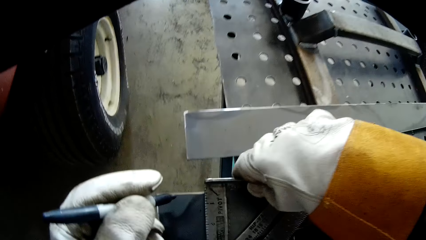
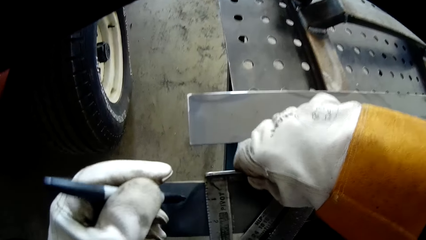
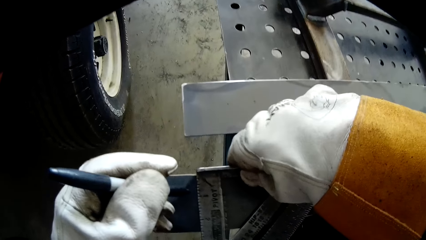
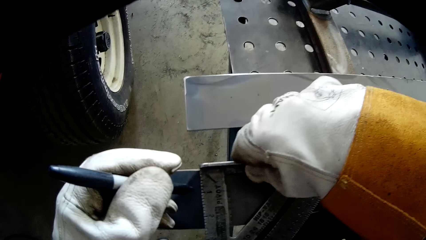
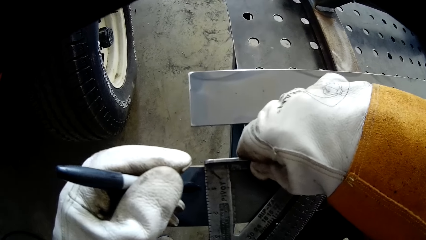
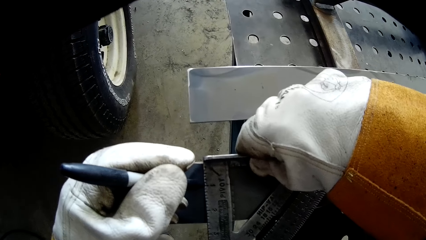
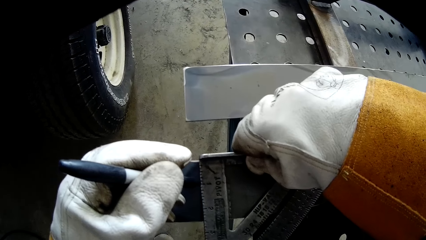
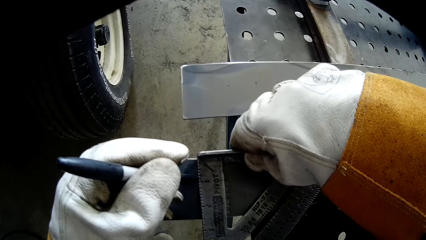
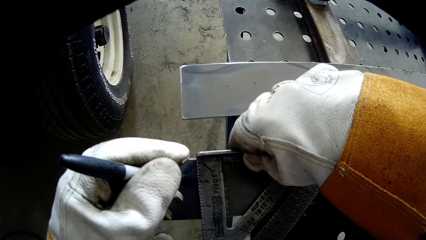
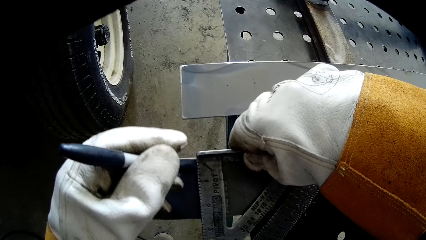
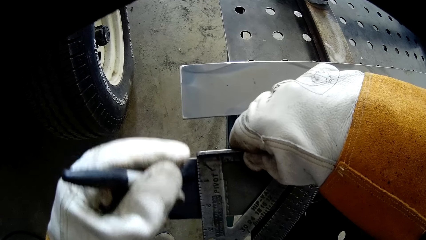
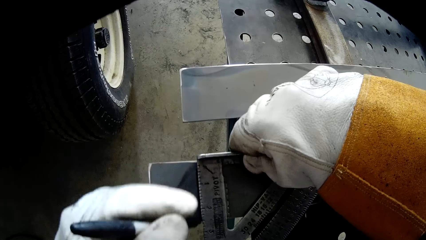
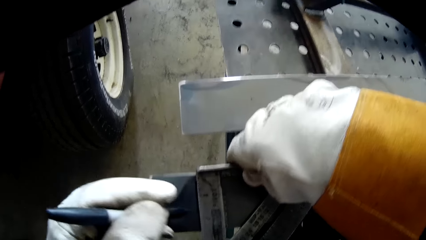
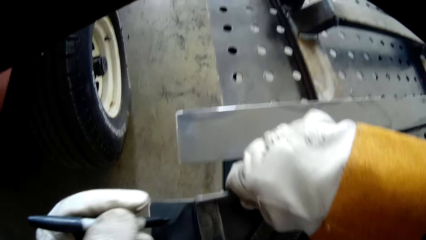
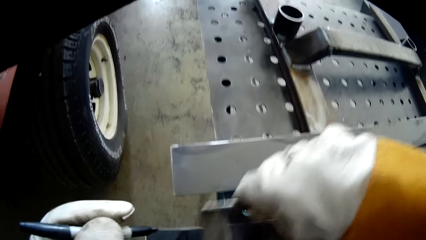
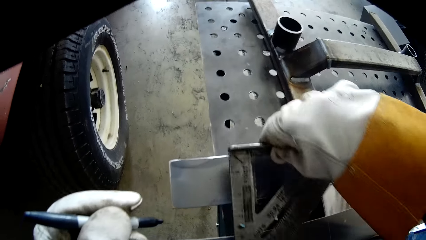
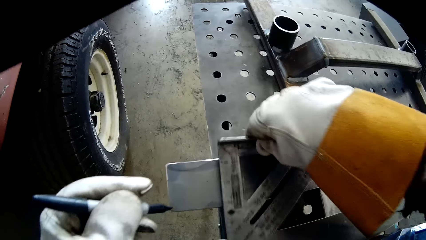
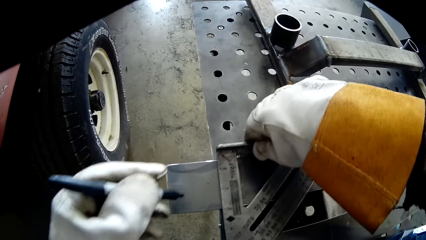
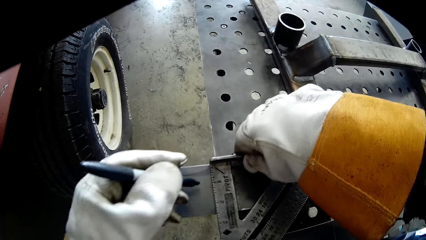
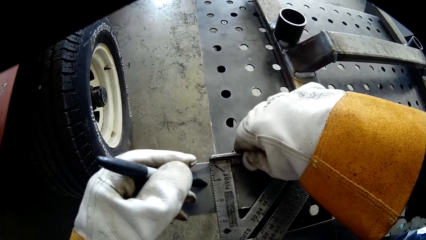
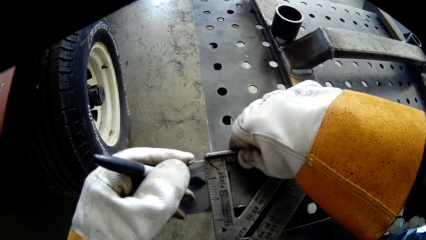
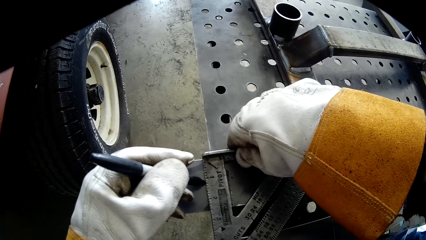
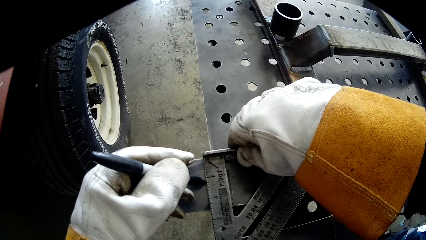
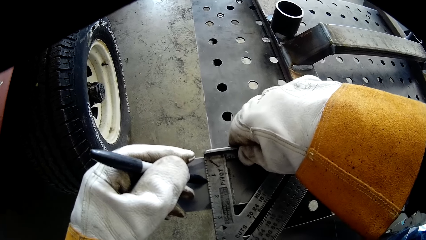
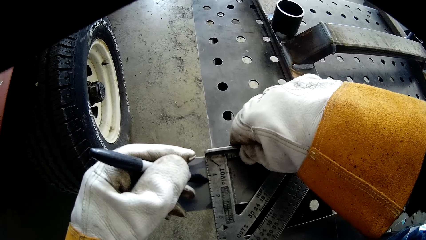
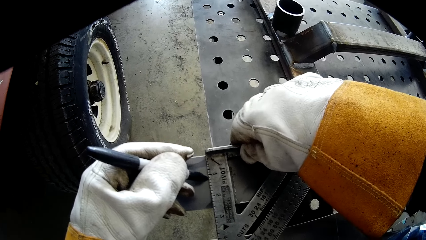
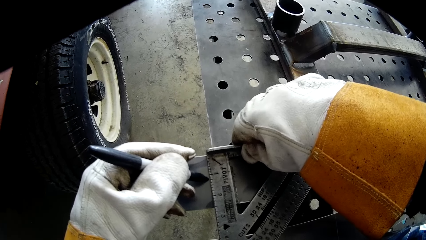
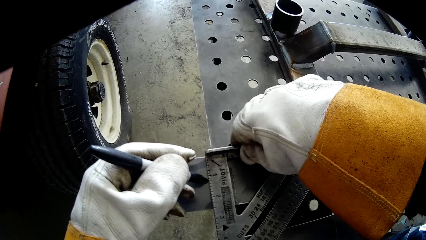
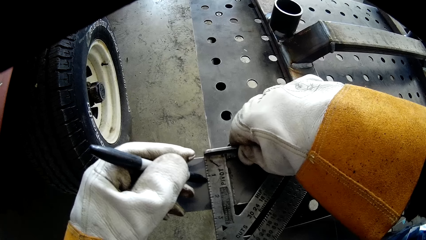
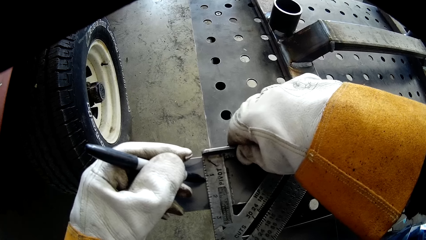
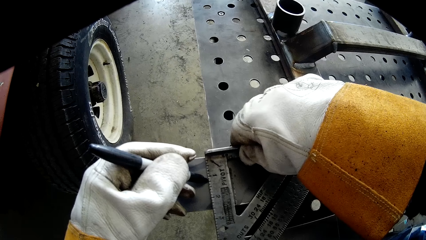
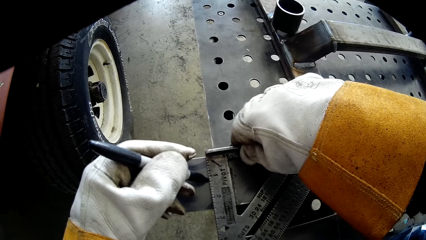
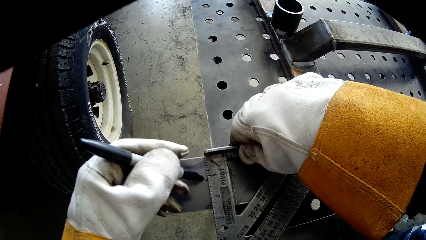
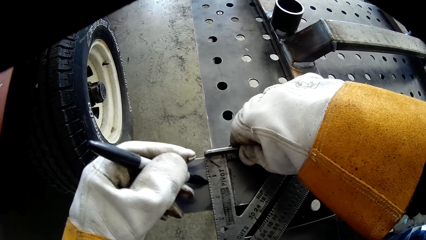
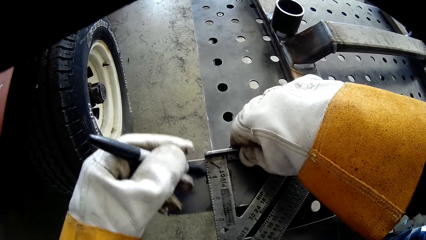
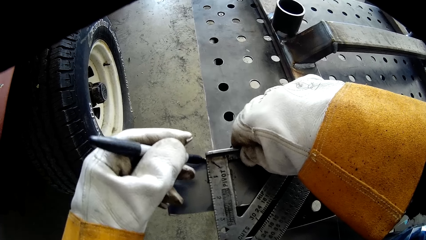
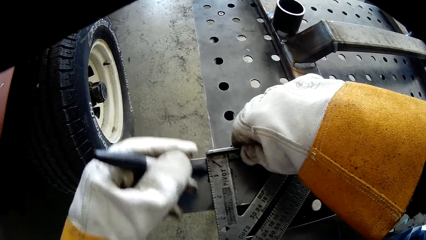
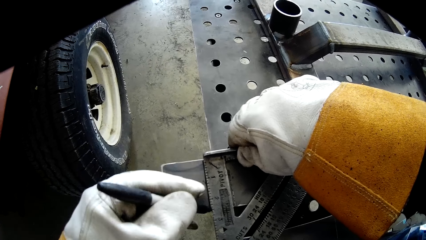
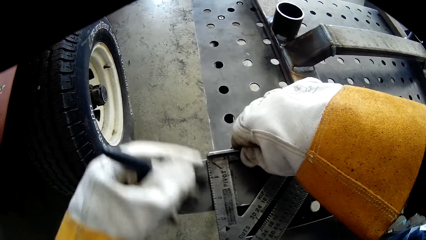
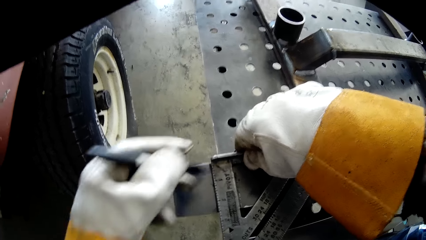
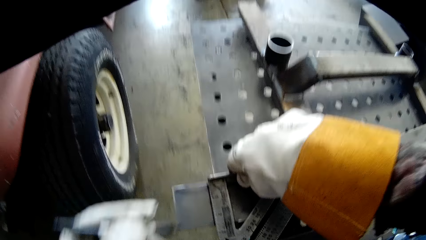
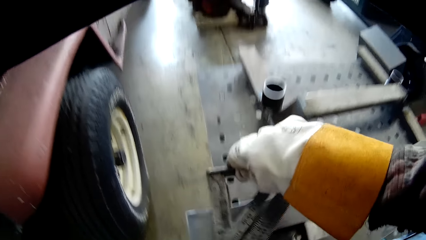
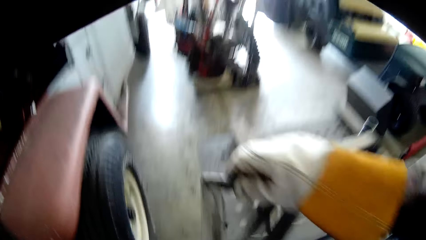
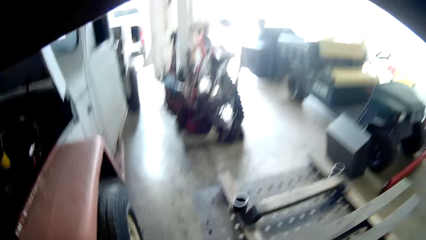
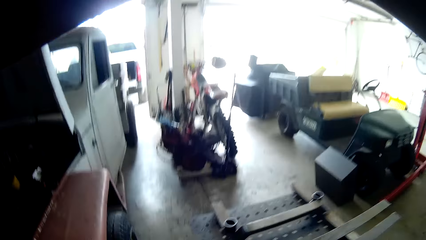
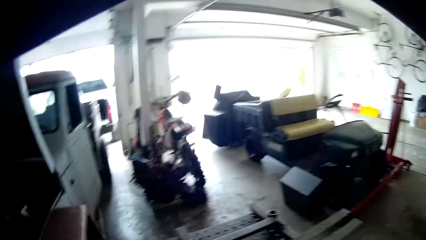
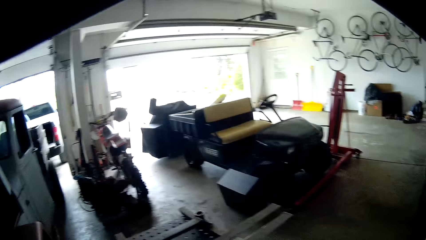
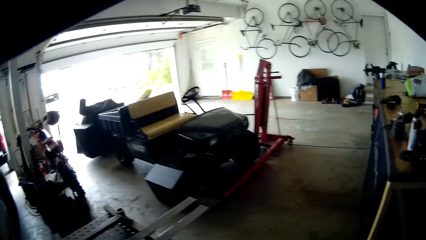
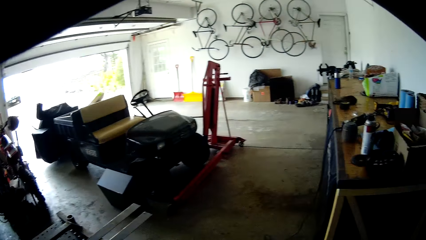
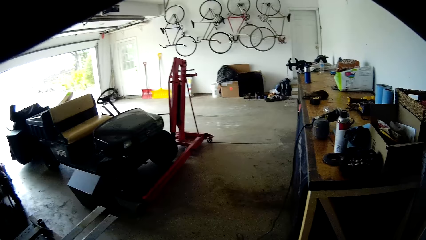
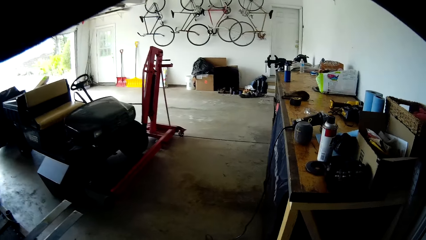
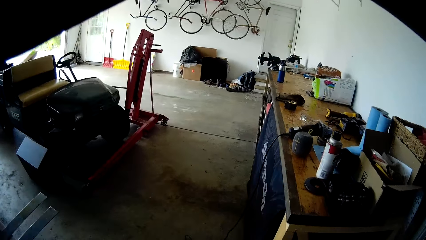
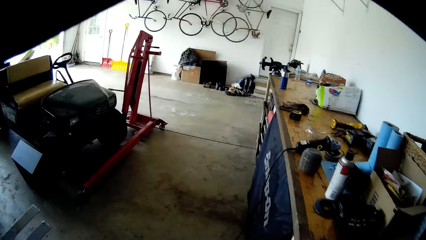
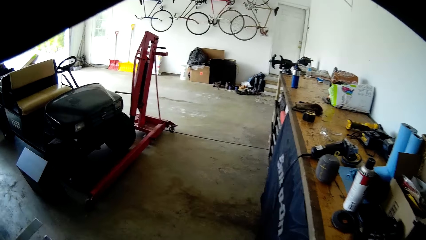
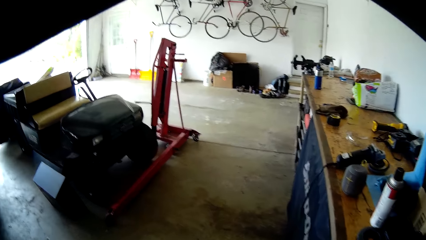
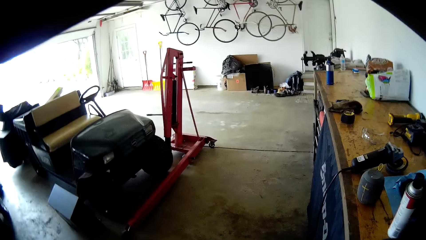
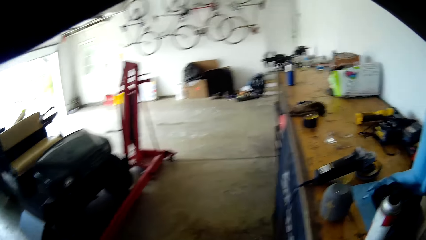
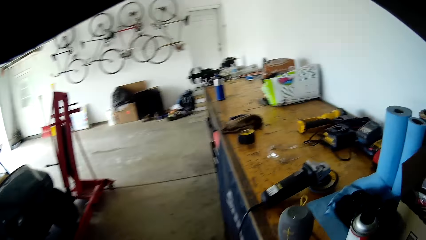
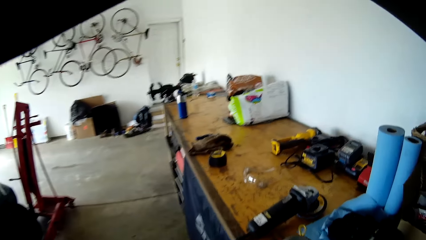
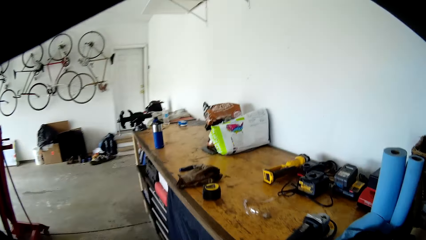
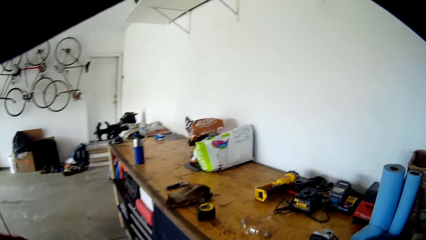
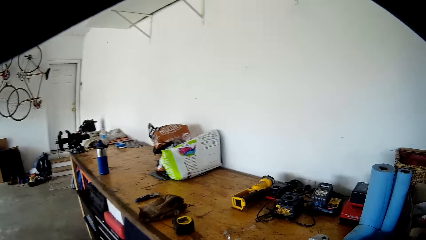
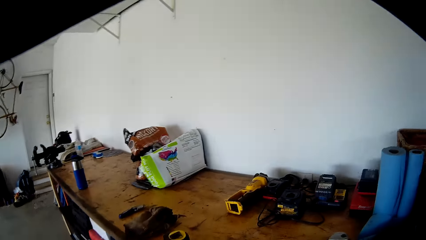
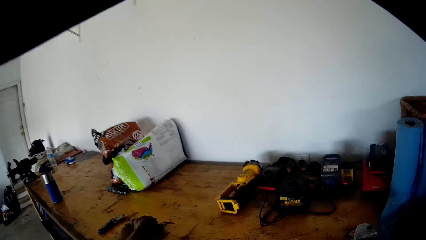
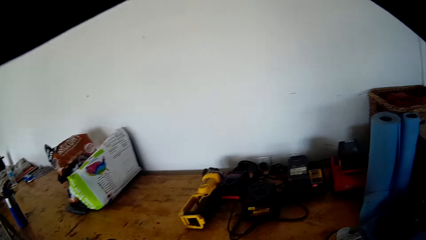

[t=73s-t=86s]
The camera wearer places the speed square on another point of the second metal with his right hand. He marks a point on the other point of the second metal with his left hand. He rules the metal and stops ruling. He places the speed square on another point of the first metal with his right hand. He marks a point on the other end of the first metal with his left hand. He rules the metal and stops ruling. He walks.

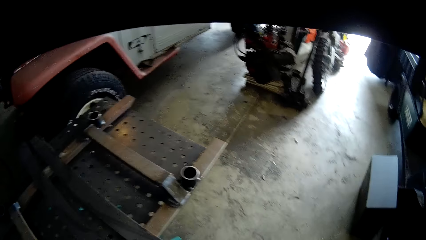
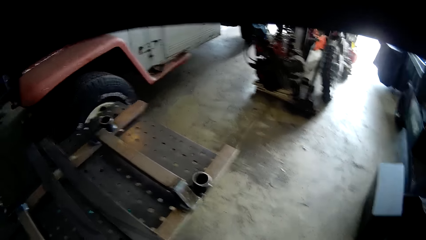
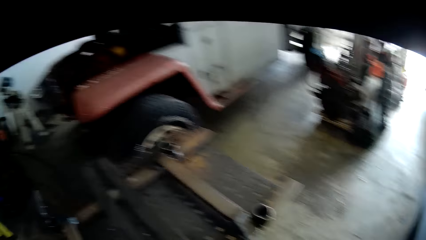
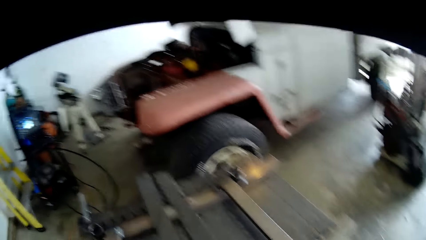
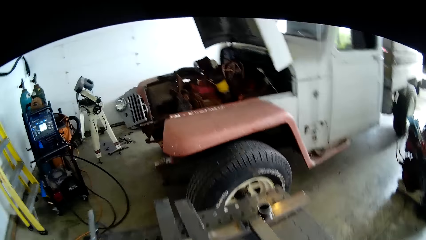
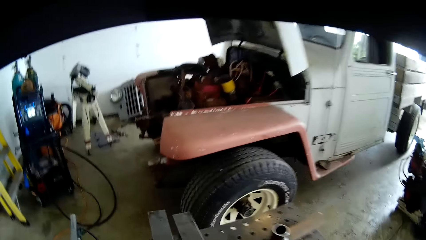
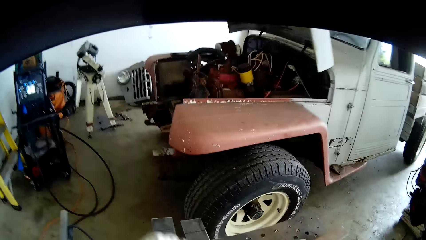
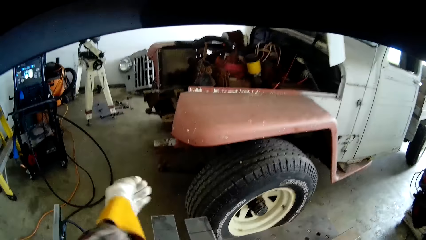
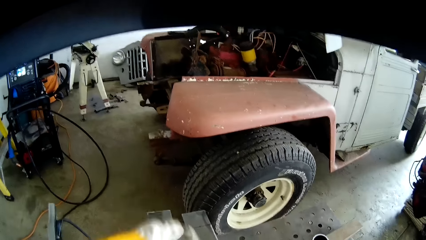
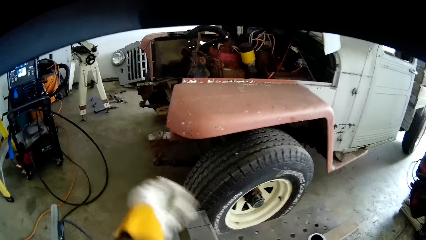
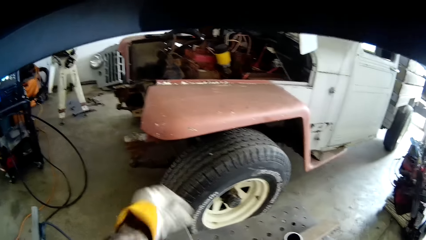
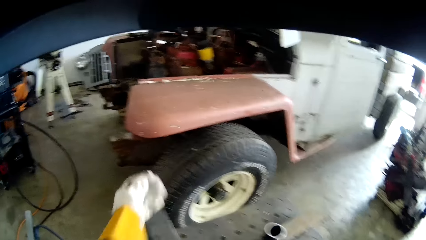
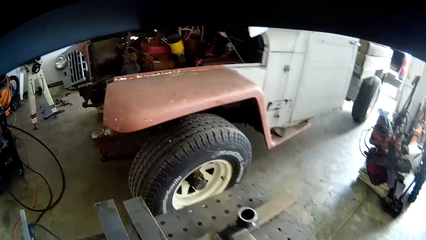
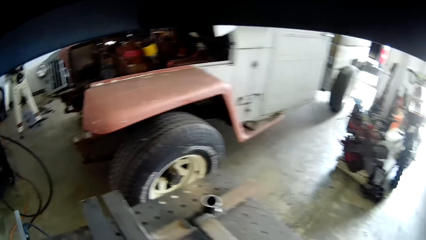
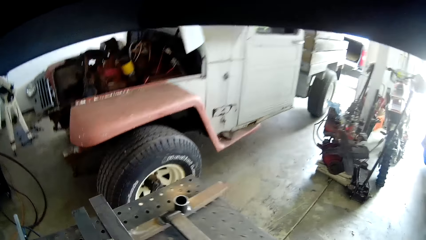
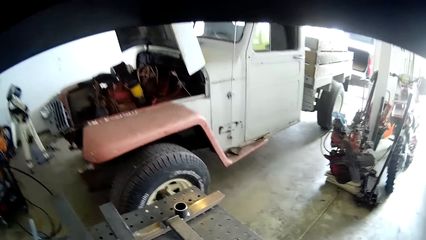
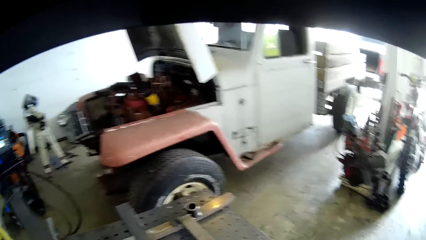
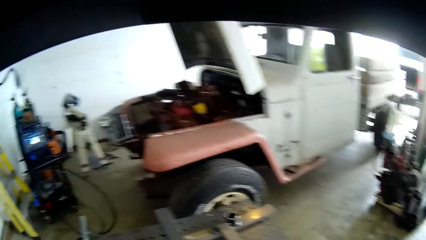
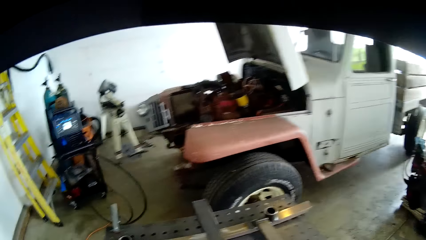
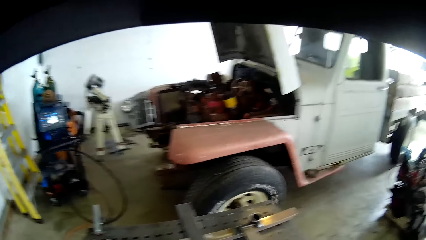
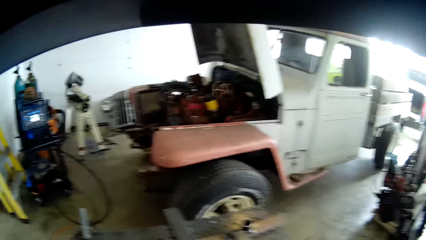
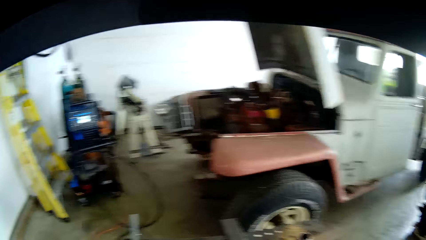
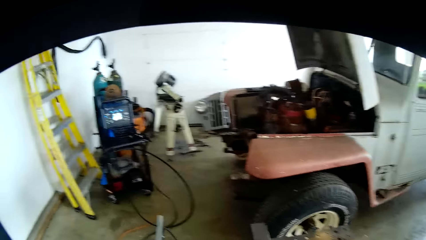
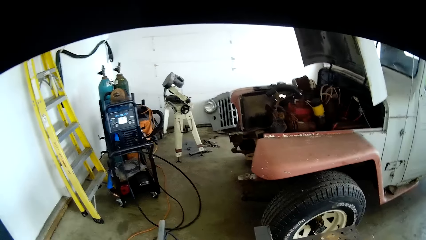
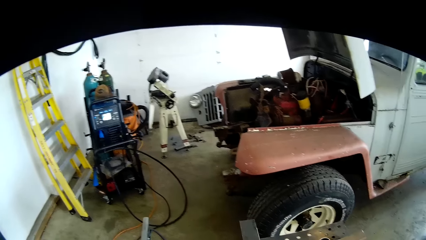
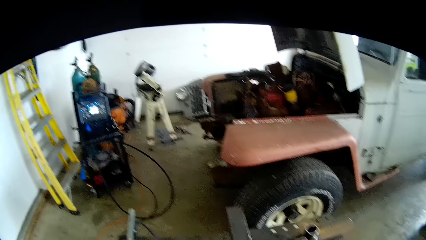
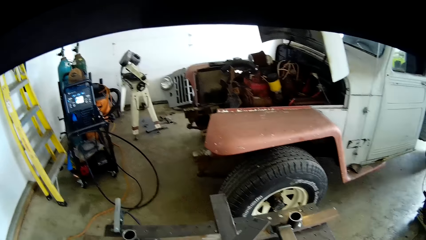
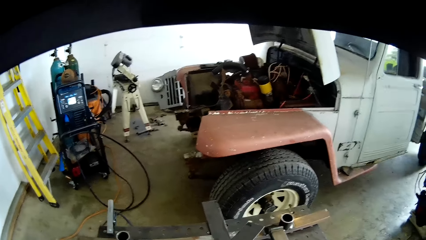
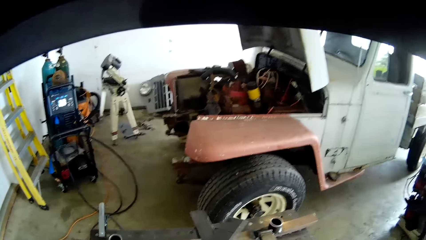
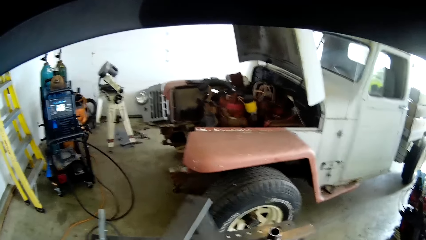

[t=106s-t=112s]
The camera wearer shakes his hand. He wipes the second metal on the metal table with his left hand. He picks up the metal.
